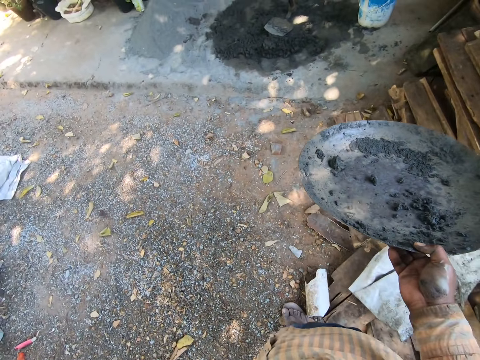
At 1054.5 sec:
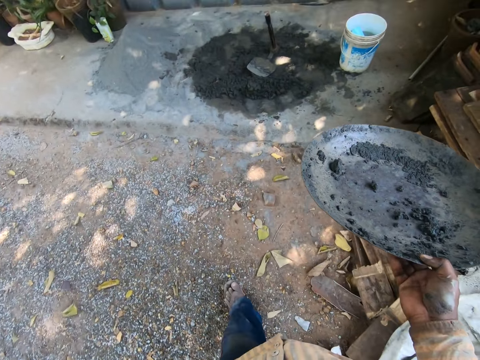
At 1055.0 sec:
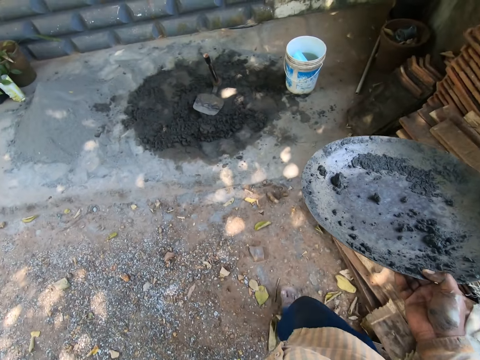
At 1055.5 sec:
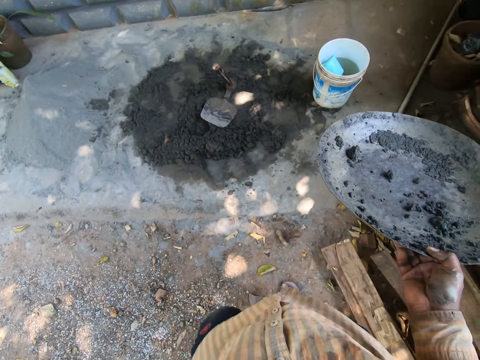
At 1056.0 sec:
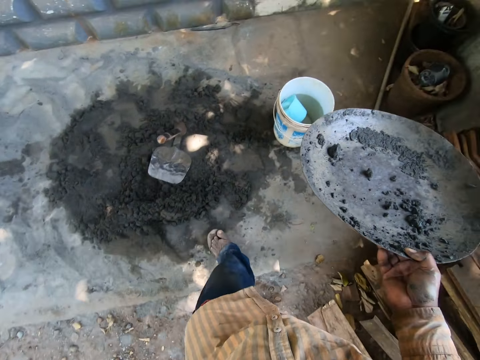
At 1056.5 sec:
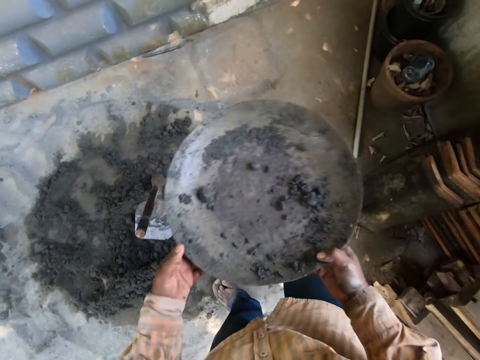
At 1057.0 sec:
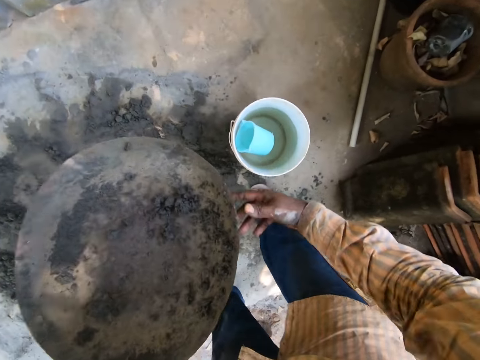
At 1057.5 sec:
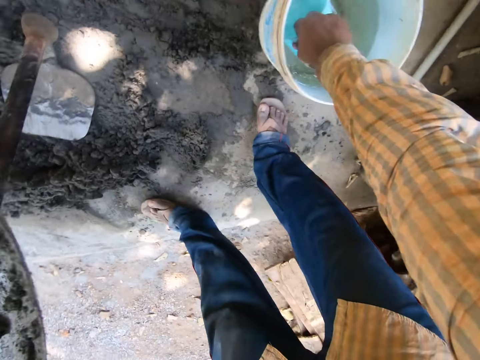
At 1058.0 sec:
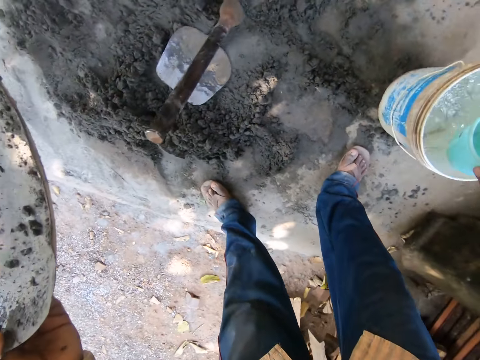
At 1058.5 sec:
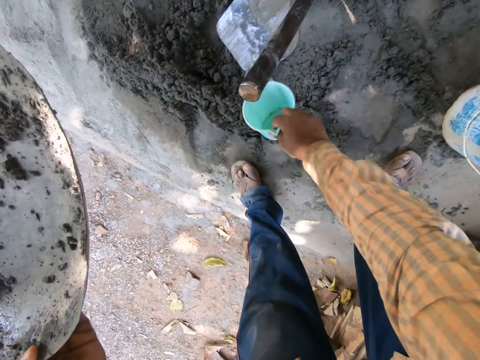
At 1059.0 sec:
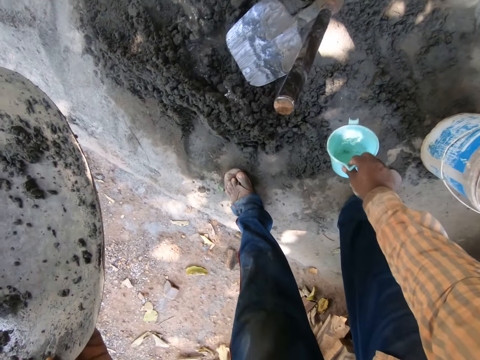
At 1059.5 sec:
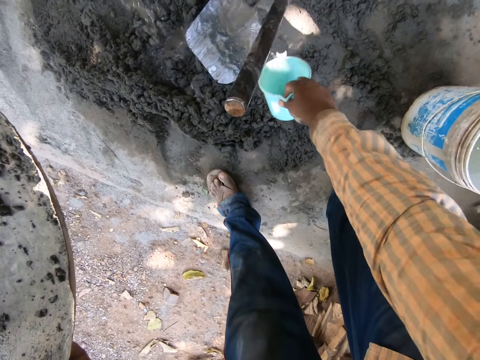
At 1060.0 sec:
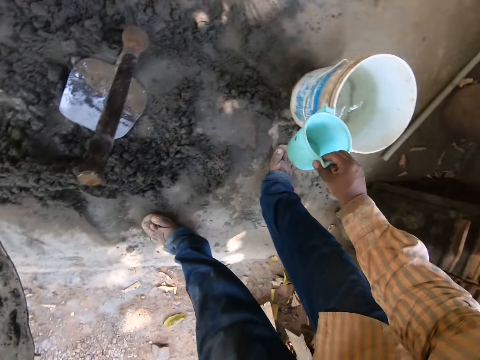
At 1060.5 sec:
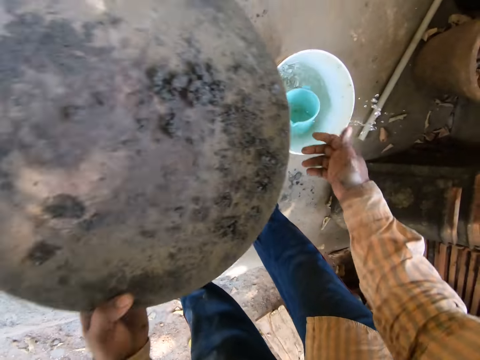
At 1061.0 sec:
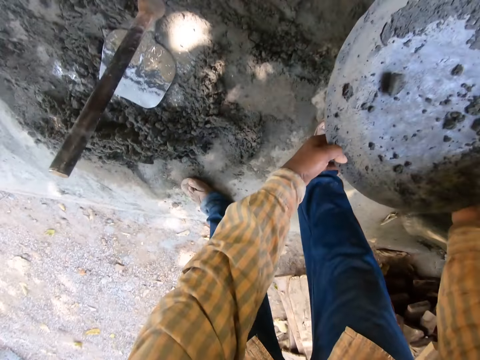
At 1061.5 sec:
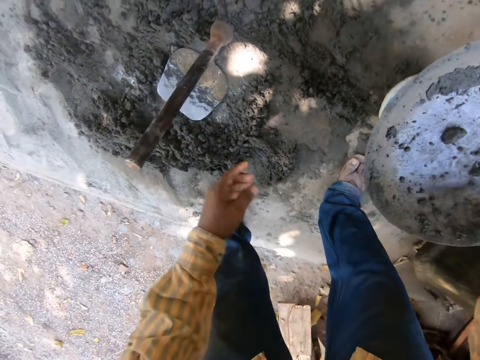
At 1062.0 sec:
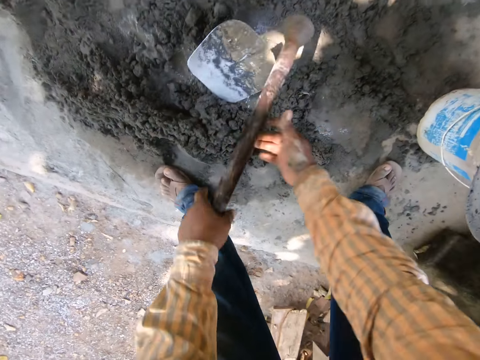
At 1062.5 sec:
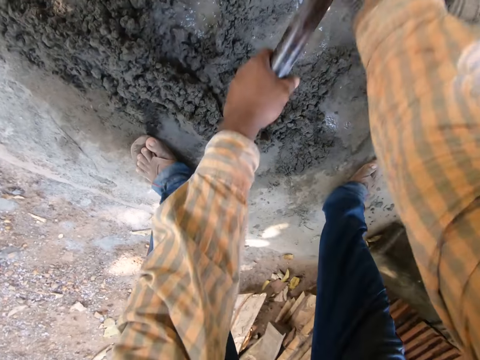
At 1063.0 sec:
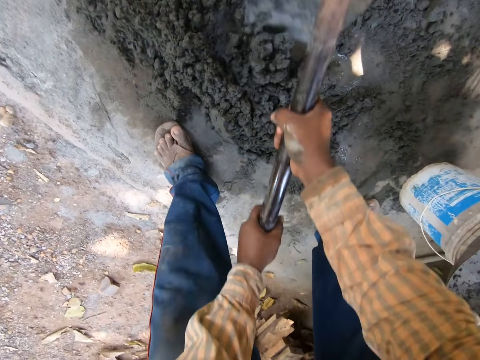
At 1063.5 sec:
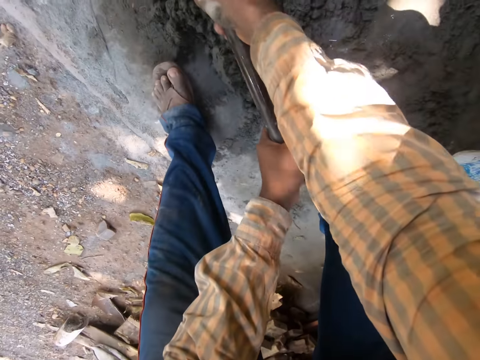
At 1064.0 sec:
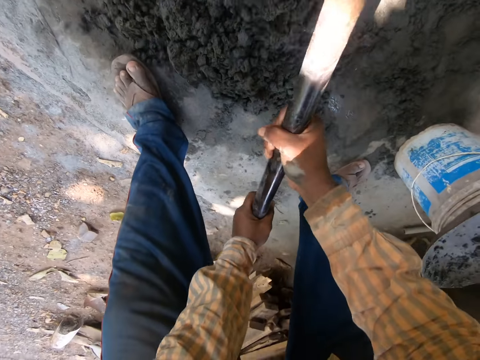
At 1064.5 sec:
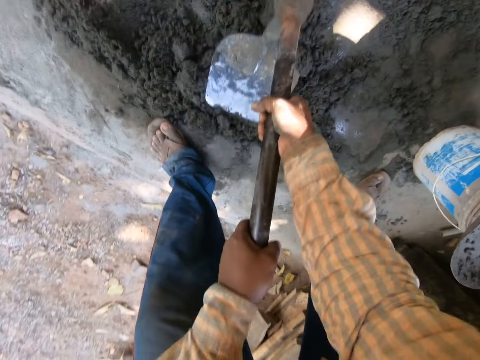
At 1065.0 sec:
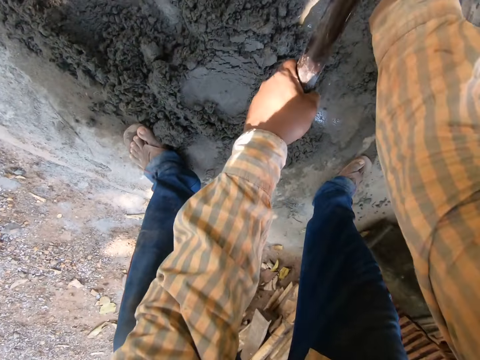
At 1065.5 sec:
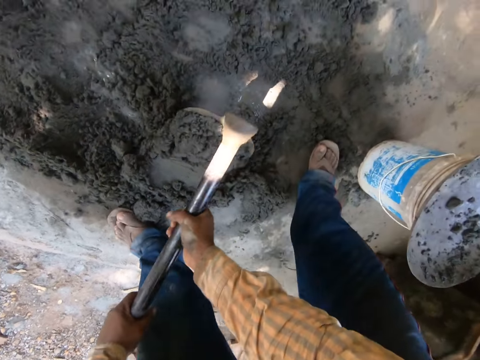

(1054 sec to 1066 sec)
The camera wearer passes the pan from his right hand to his left hand. He picks the jug of water from the bucket on the floor with his right hand. He scoops water from the bucket. He pours water from the jug onto the concrete on the floor with his right hand. He drops the cup into the bucket of water on the ground with his right hand. He drops the pan on the bucket of water on the ground with both hands. He picks the hoe from the ground with both hands. He gathers the concrete on the ground with the hoe in both hands. He digs the cement with the hoe. He digs the cement with the hoe again.

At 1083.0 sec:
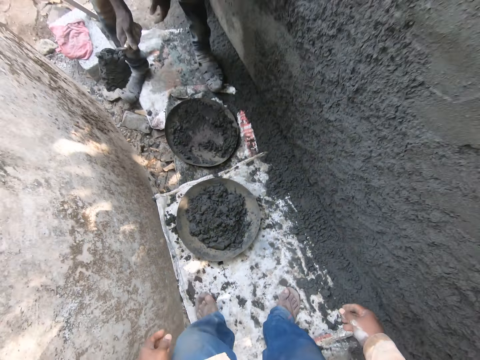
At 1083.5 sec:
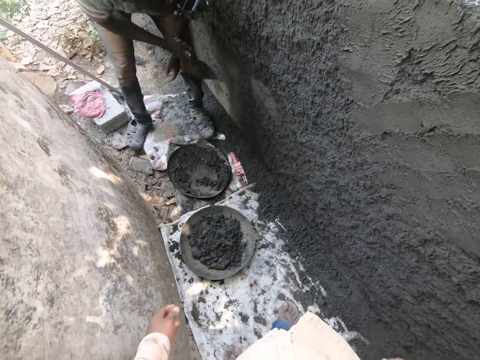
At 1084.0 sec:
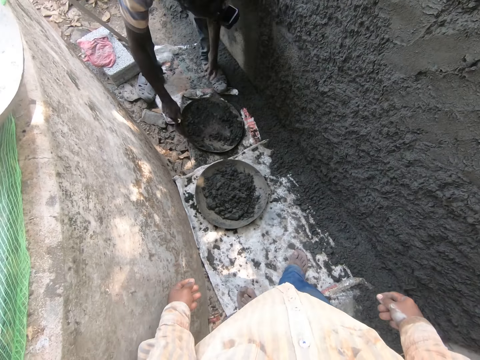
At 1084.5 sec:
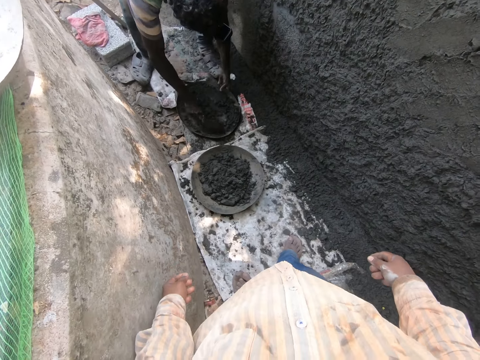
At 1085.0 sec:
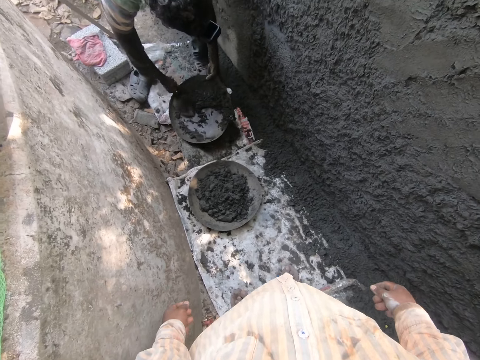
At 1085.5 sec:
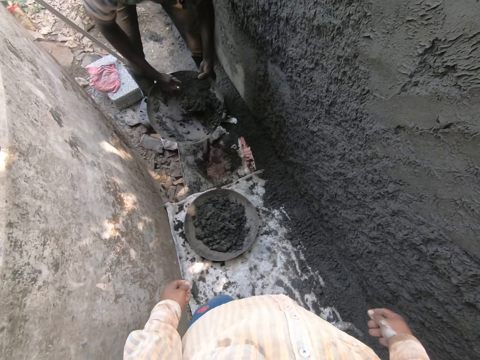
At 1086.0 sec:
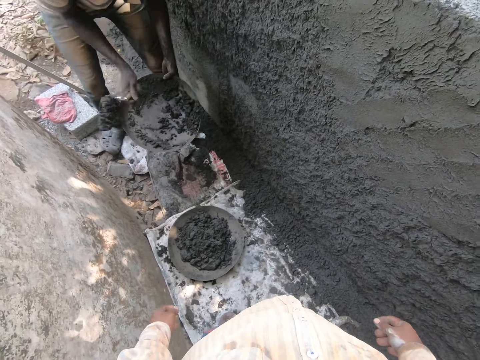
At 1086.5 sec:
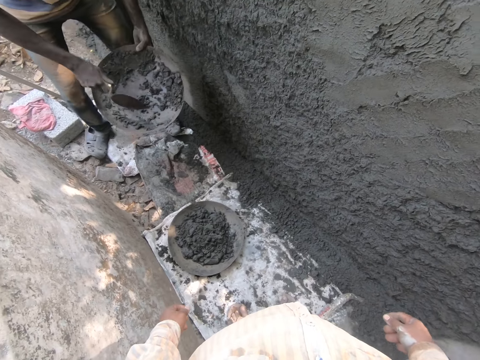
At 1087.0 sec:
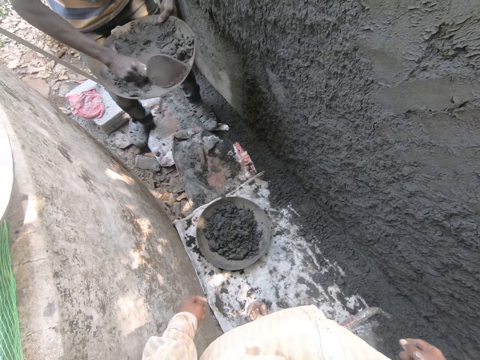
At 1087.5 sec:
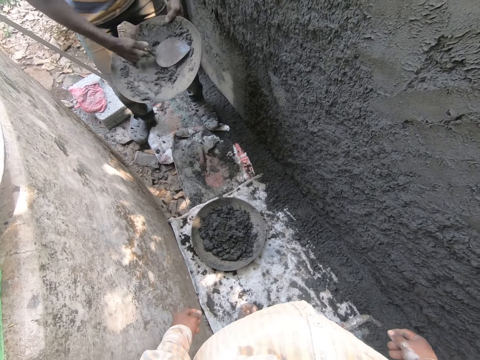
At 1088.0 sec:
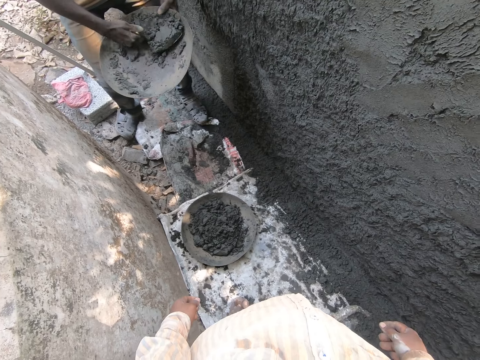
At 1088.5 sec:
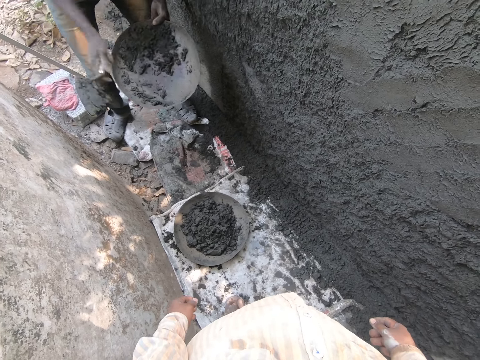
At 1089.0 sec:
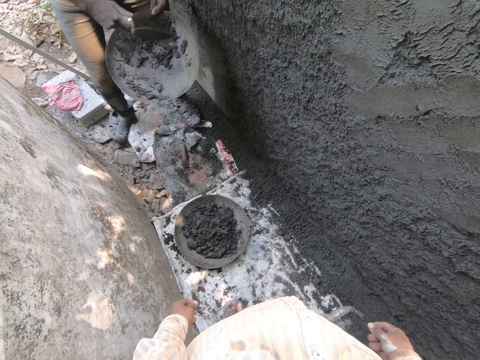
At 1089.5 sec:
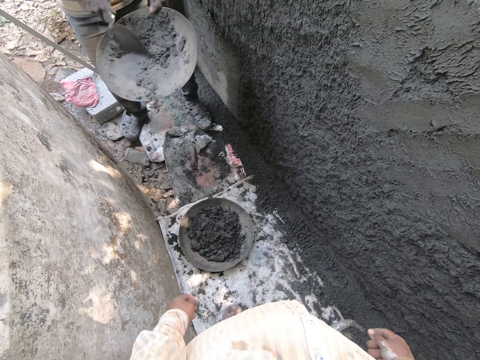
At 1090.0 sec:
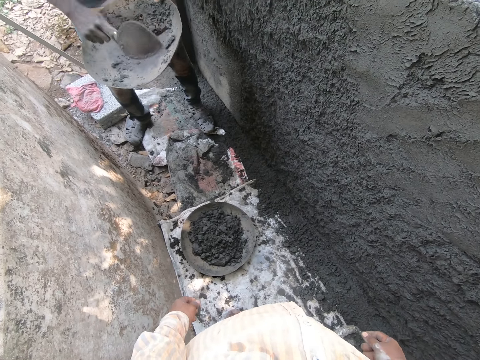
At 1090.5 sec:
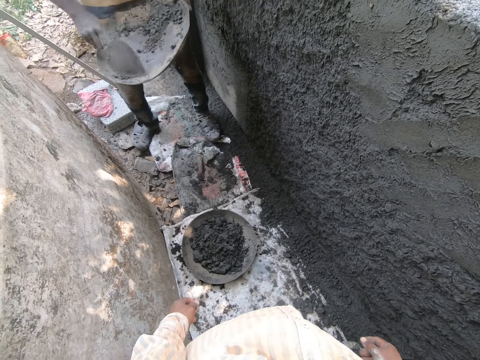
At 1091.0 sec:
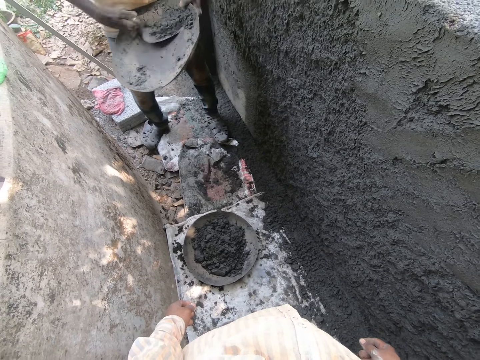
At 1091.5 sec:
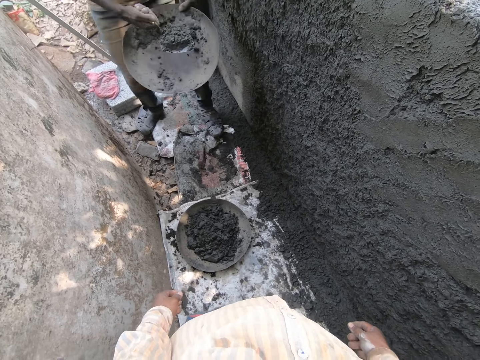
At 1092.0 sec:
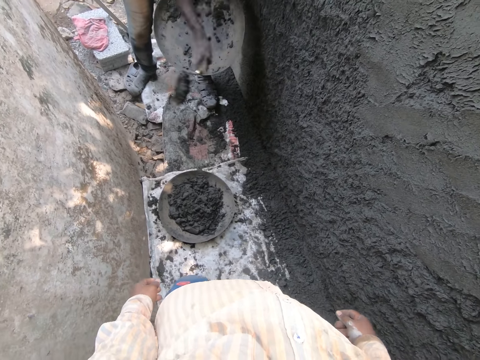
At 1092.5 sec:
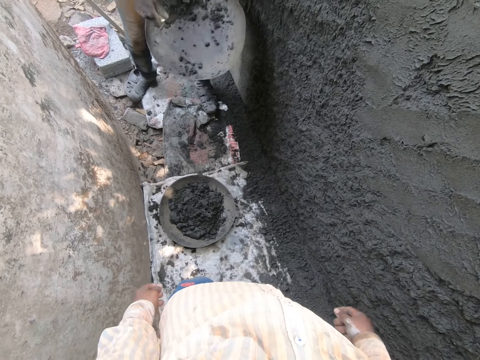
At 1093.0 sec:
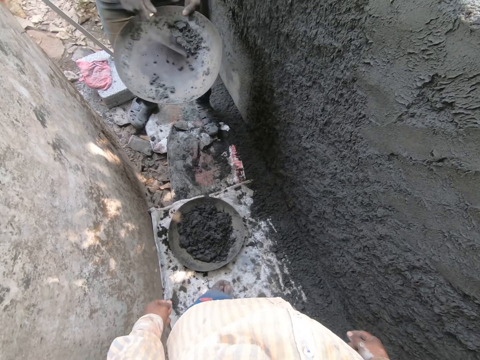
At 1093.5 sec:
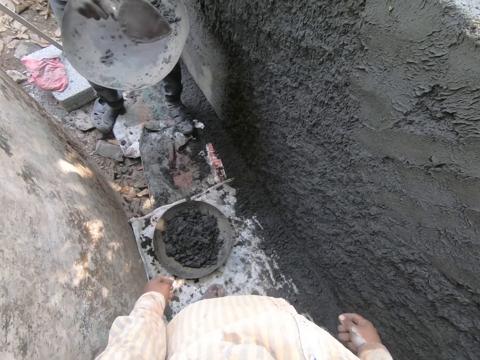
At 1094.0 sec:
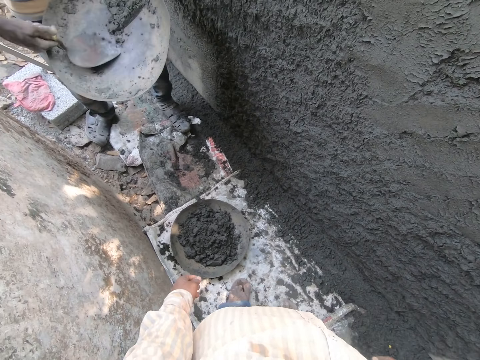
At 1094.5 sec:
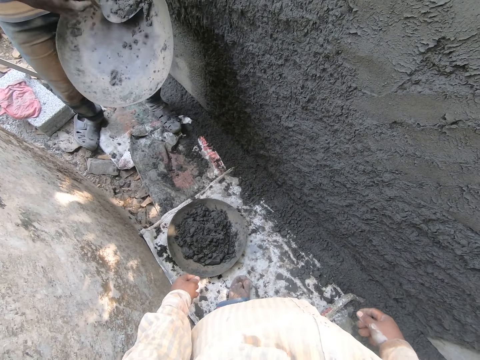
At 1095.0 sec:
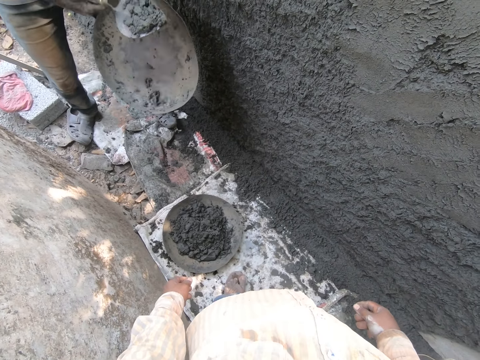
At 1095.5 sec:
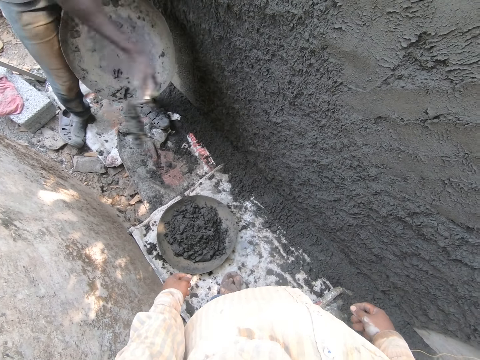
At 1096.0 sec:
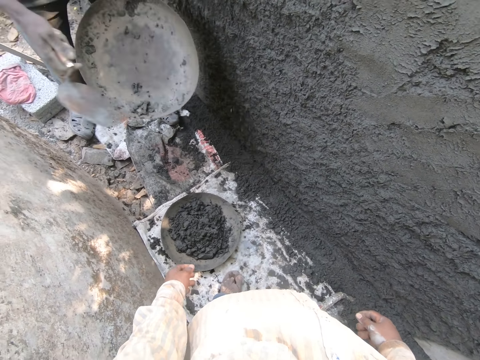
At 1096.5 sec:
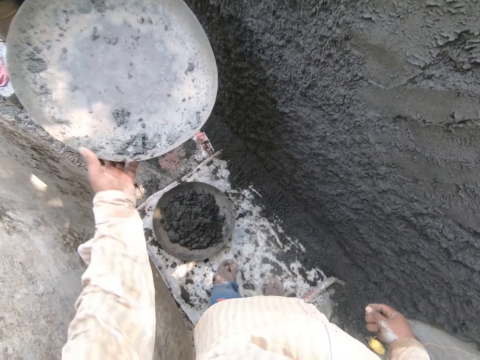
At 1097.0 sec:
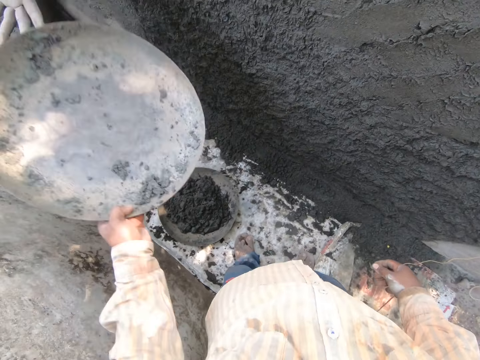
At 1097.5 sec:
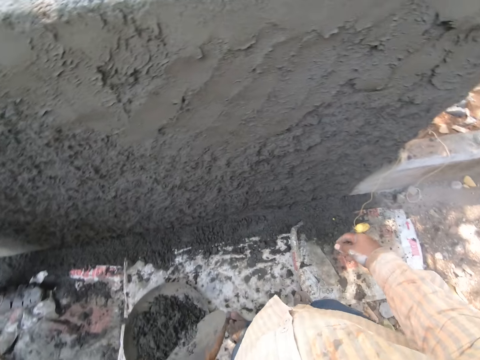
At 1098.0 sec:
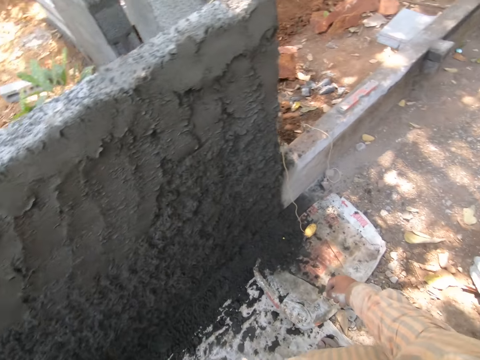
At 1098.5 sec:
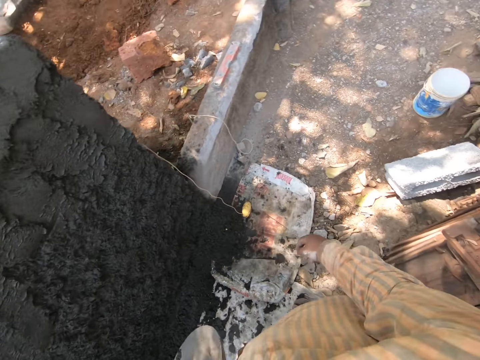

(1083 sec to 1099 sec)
A man applies concrete to the wall with the trowel in his right hand. The man scoops concrete from the pan on the ground with the trowel in his right hand. The man picks the pan from the ground with his left hand. The man applies concrete to the wall with the trowel in his right hand. The man scoops concrete from the pan in his left hand with the trowel in his right hand. The man applies concrete to the wall with the trowel in his right hand. The man scoops concrete from the pan in his left hand with the trowel in his right hand. The man applies concrete to the wall with the trowel in his right hand. The man scoops concrete from the pan in his left hand with the trowel in his right hand. The man splashes the mixed cement on the wall with the hand trowel in his right hand. The camera wearer collects the head pan from the man with his left hand.
